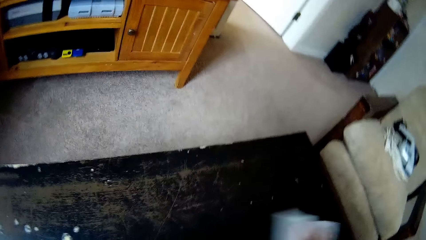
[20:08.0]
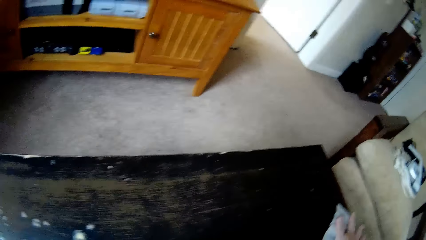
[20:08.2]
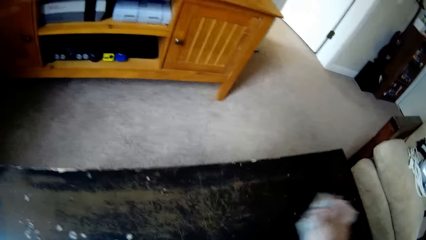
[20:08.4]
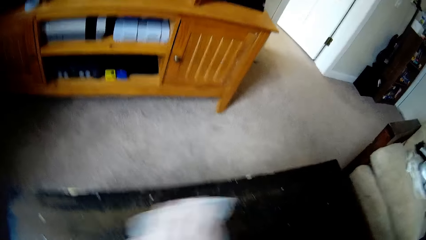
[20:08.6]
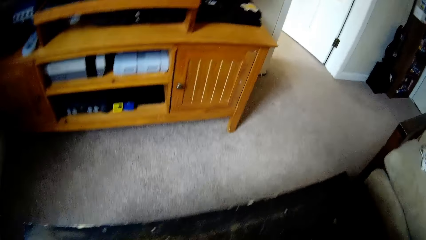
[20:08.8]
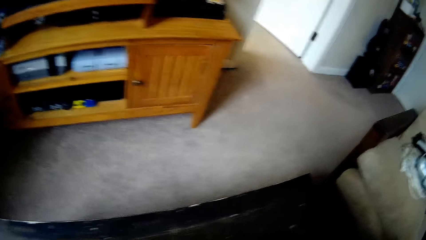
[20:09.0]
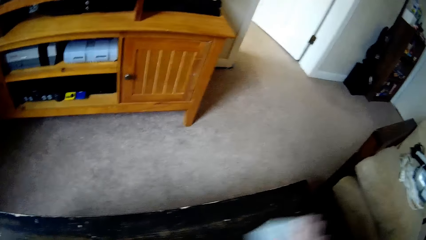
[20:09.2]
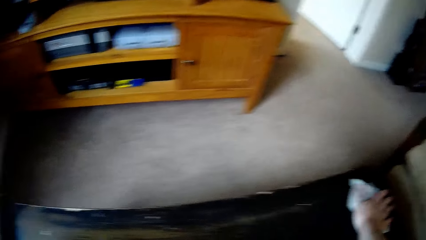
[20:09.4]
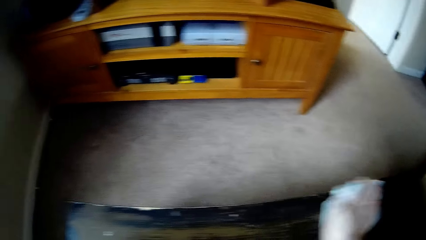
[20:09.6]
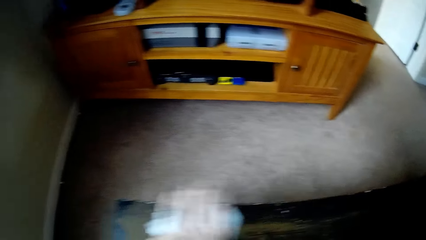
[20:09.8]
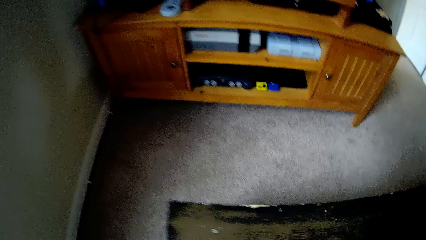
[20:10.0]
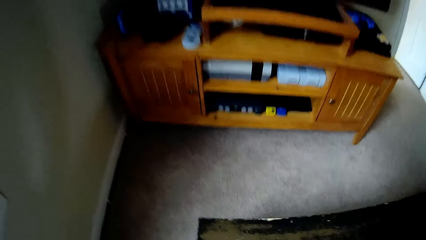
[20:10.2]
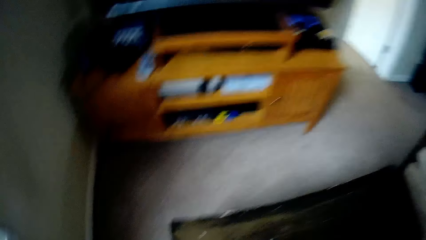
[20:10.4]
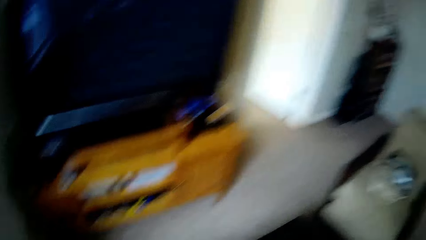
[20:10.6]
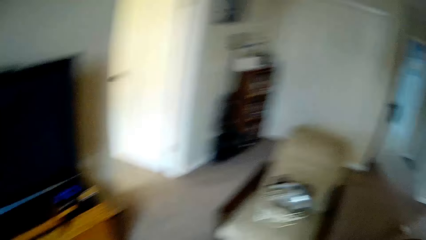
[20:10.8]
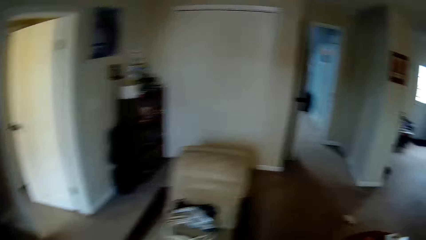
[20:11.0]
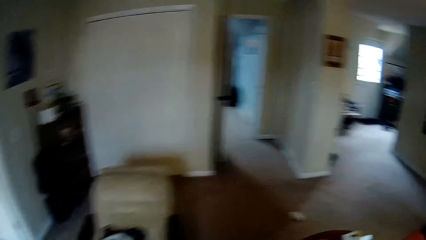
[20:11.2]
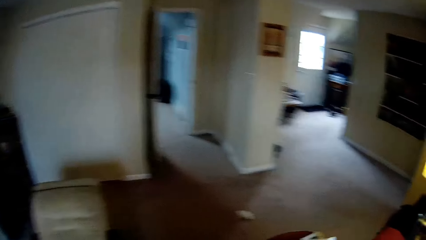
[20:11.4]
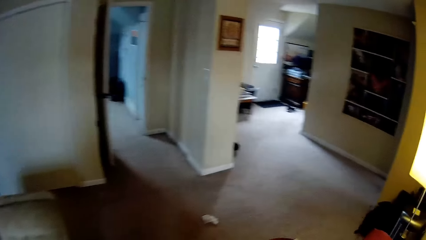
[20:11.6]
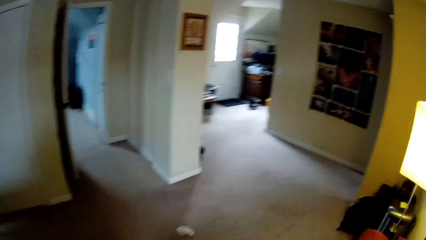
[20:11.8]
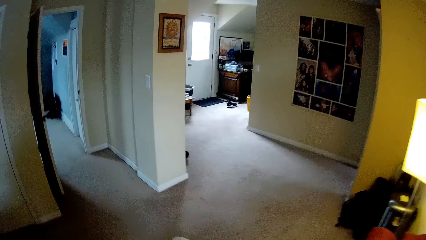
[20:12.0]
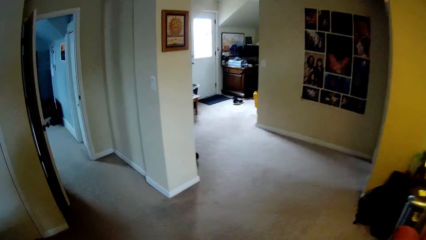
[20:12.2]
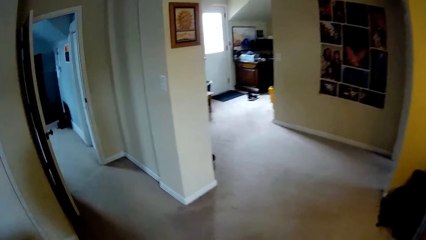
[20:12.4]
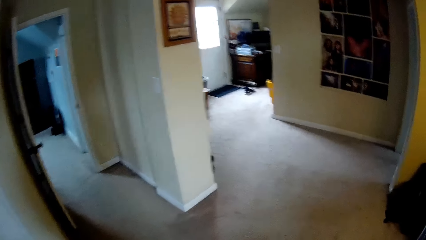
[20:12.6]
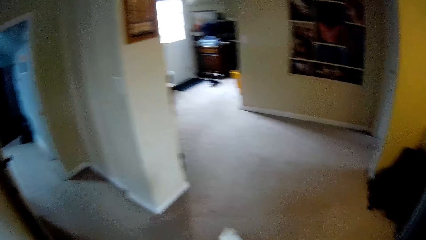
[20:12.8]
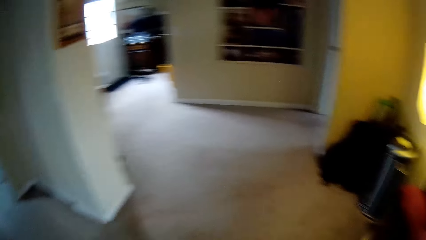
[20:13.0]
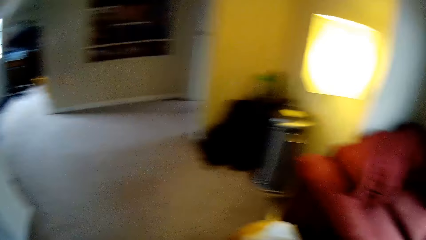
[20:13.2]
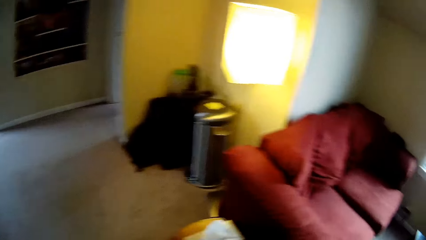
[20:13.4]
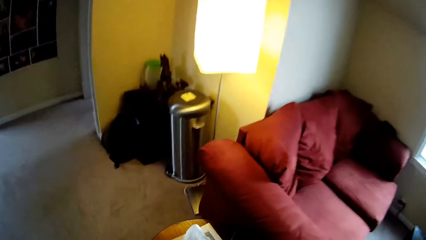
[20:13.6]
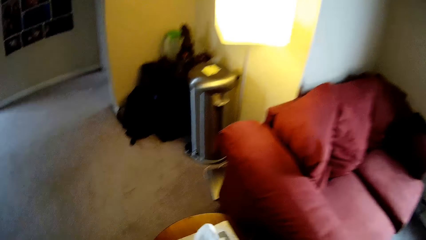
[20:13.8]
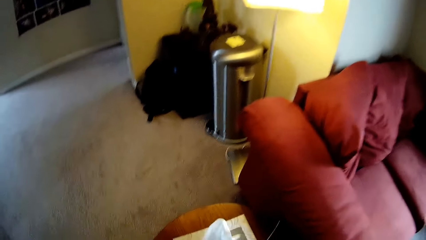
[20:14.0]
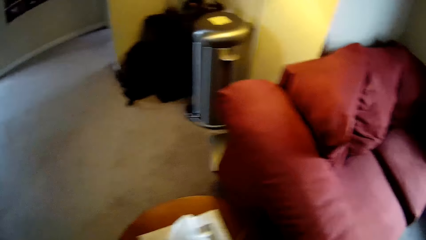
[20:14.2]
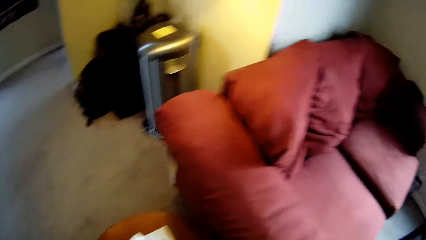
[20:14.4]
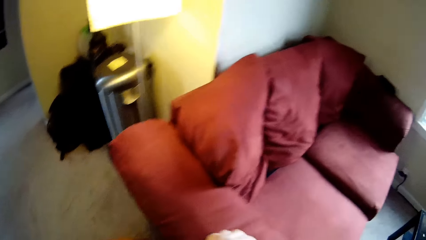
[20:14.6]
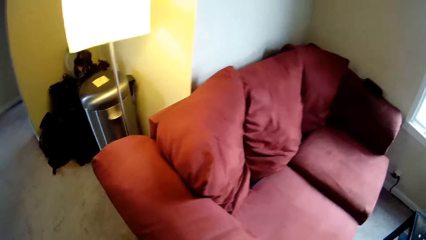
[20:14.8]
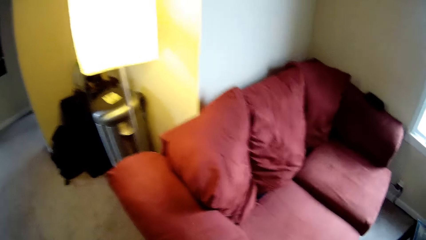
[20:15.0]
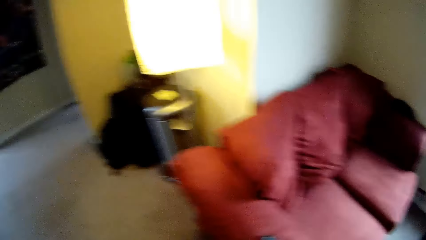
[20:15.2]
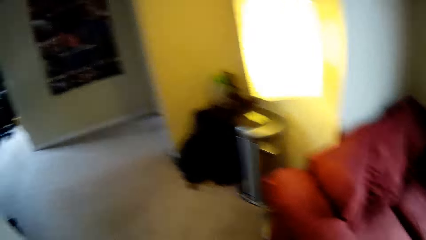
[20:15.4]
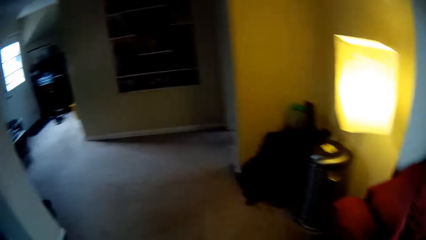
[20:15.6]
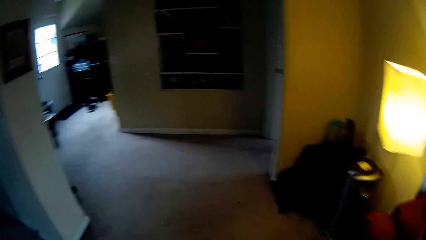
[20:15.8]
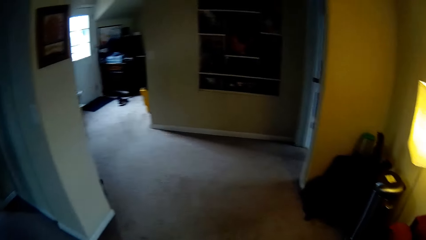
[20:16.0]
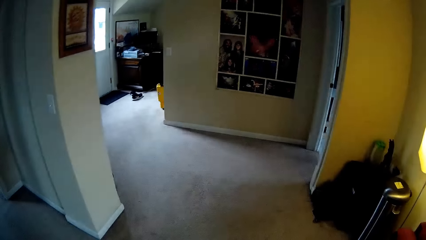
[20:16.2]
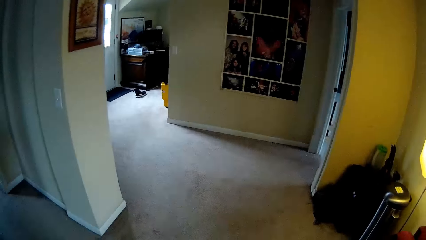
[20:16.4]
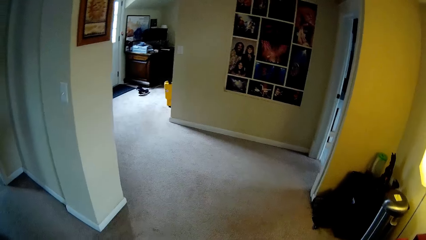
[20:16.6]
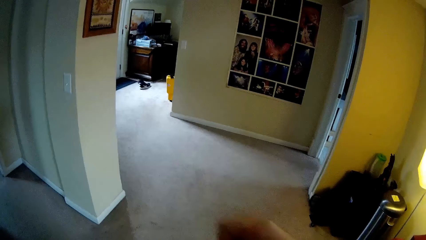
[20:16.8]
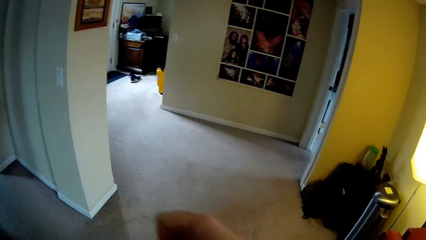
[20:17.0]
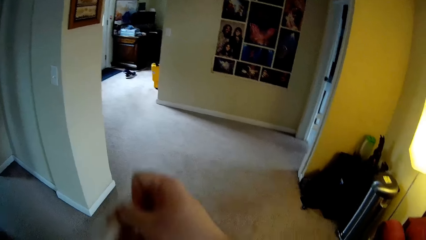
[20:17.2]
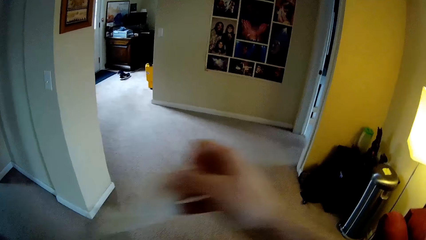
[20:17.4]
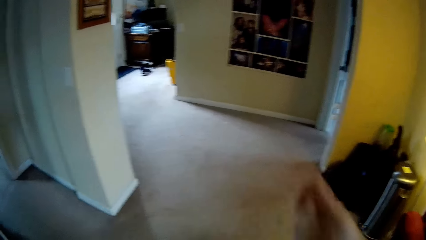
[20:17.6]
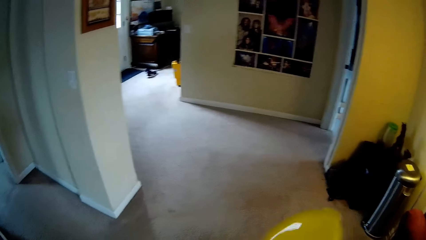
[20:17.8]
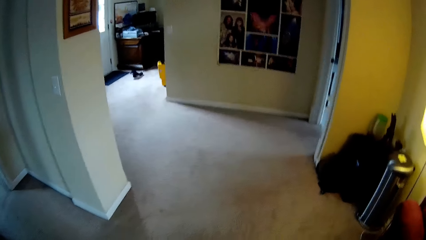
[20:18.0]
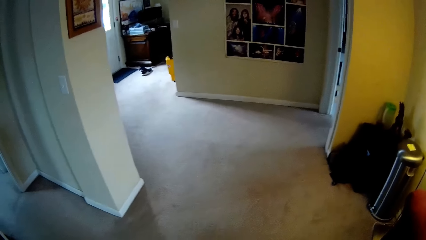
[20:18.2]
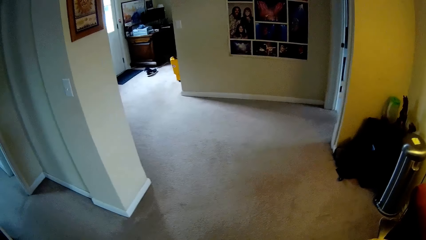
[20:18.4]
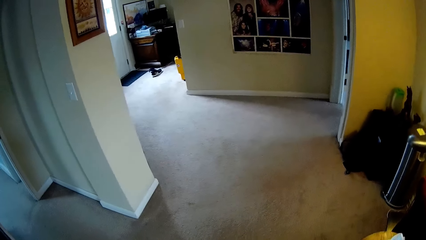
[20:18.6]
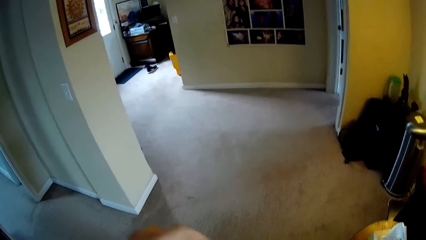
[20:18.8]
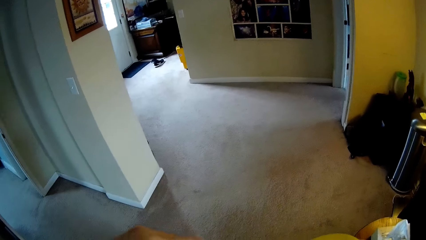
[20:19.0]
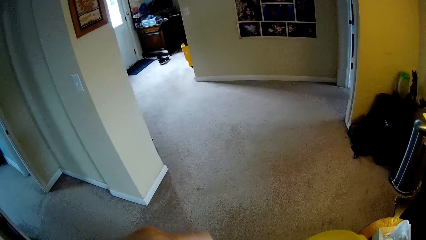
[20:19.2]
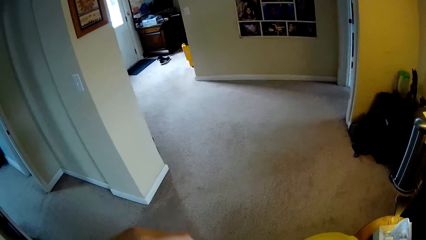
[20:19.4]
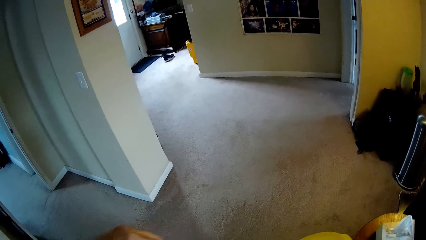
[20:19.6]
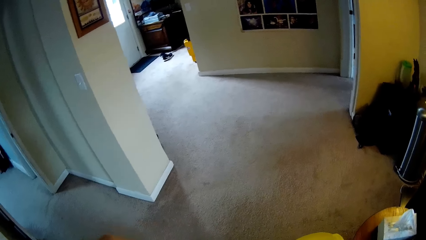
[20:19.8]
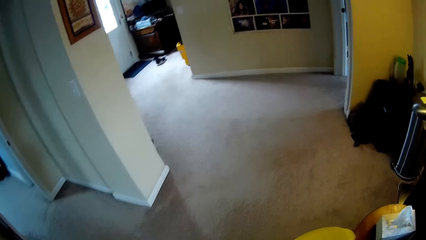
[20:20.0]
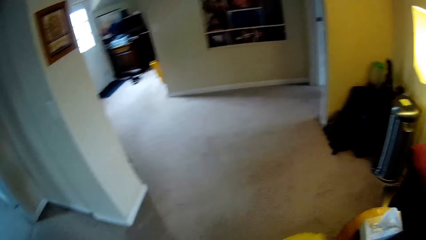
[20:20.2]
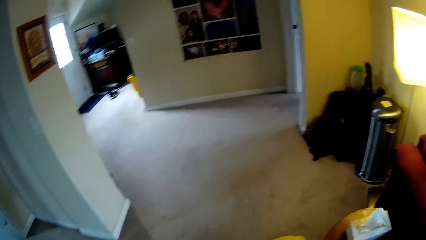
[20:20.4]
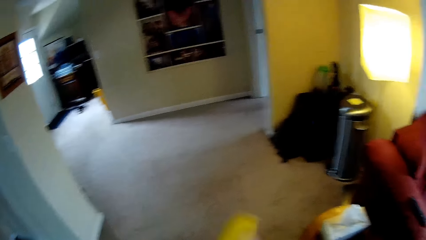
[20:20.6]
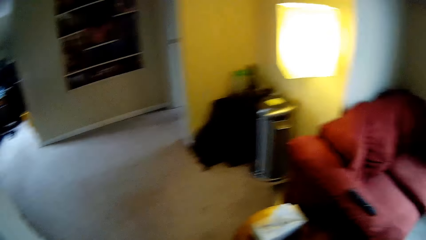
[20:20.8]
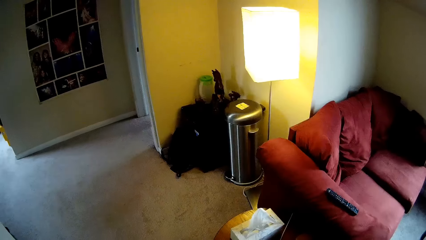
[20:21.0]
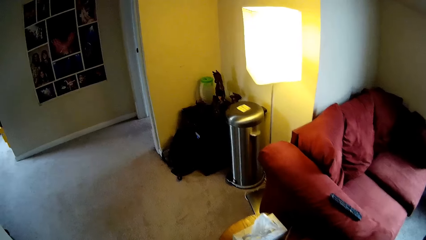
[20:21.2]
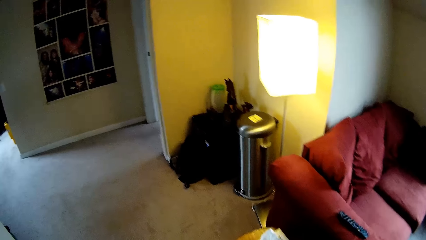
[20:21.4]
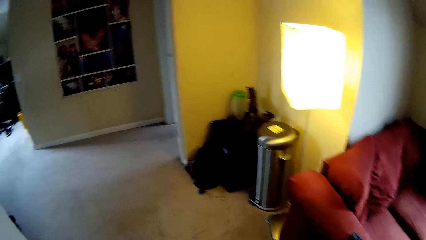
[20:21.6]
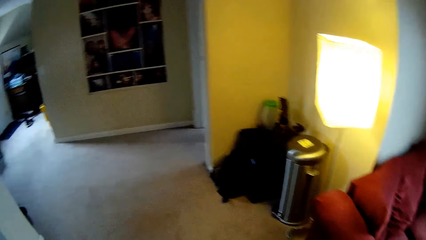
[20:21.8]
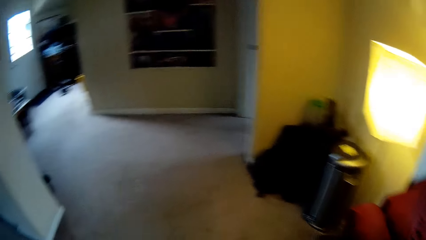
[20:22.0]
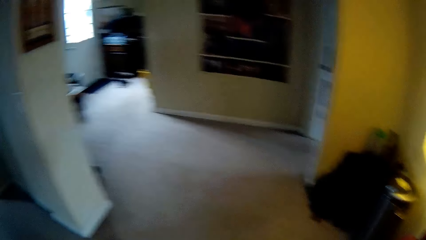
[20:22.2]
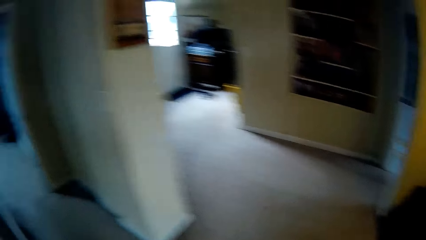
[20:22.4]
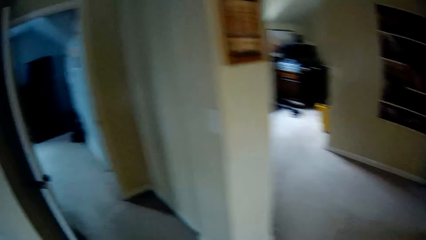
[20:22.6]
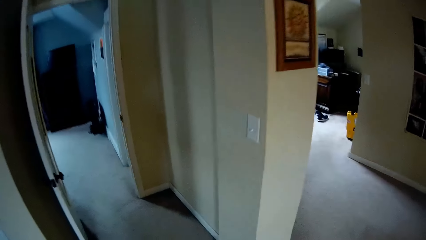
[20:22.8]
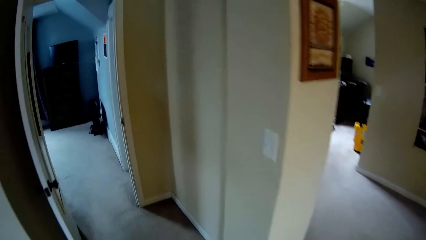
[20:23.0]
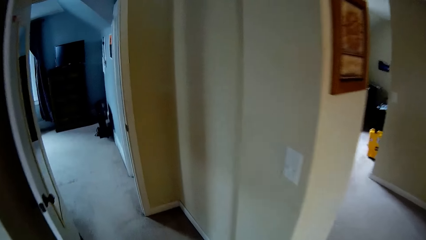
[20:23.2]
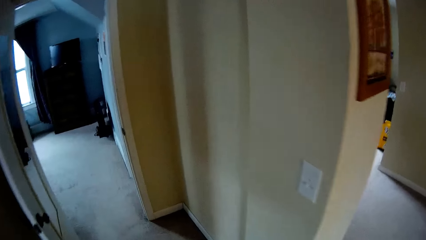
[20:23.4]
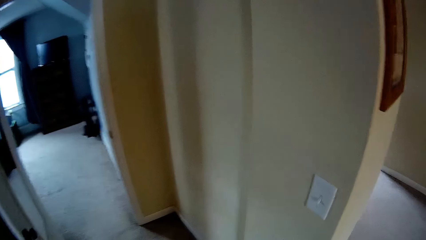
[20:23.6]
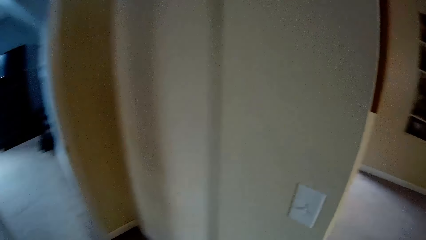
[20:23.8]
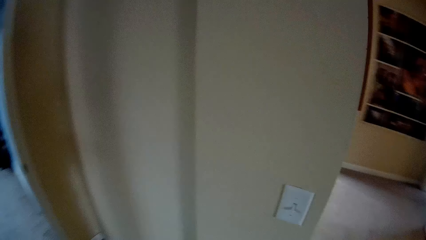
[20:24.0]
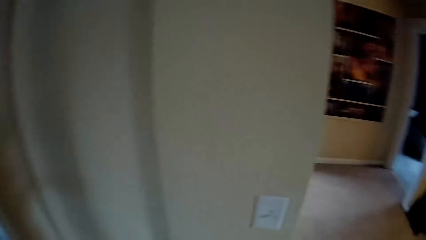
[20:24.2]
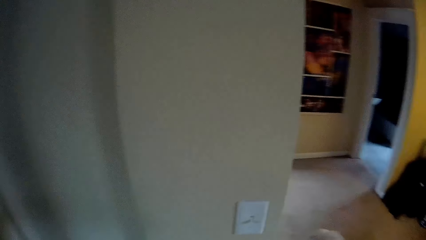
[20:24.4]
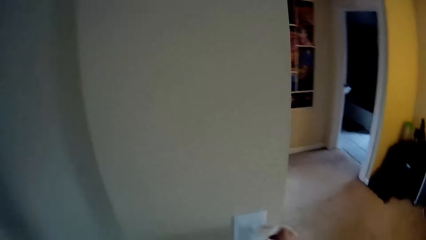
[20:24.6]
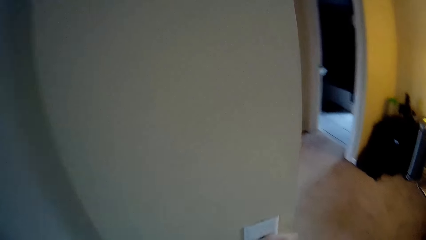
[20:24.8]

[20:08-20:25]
The camera wearer walks around the house. They pick up a paper towel. They remove a paper towel. They walk around the house.
